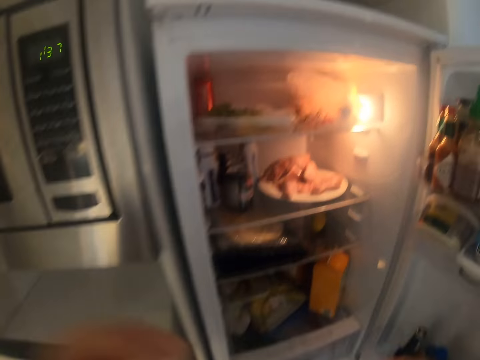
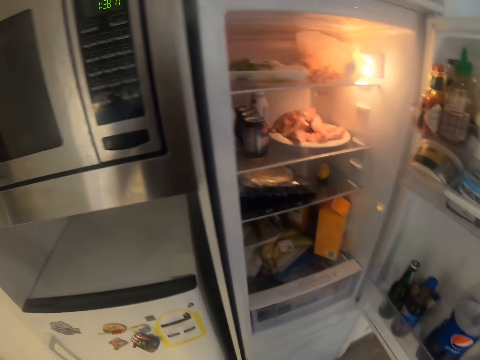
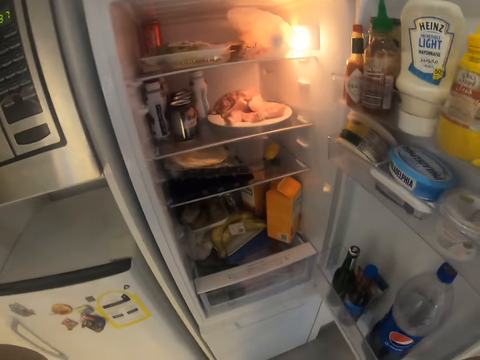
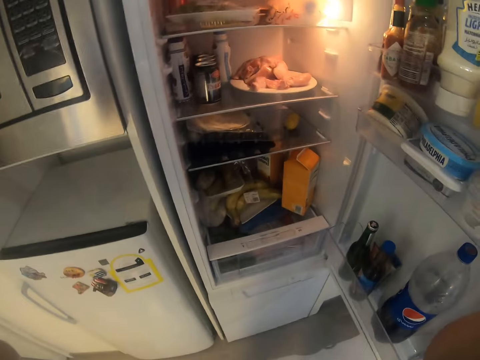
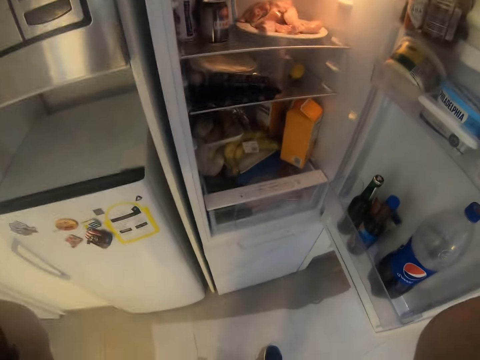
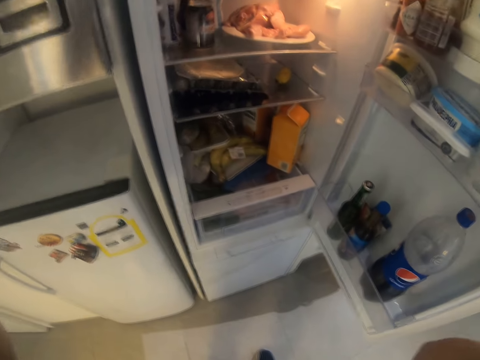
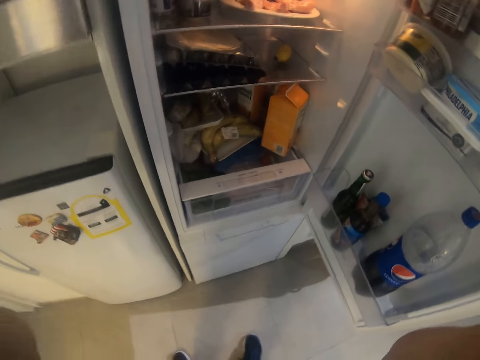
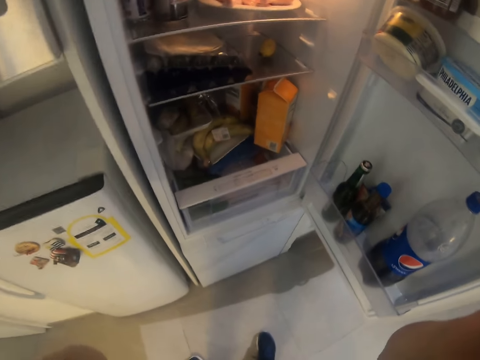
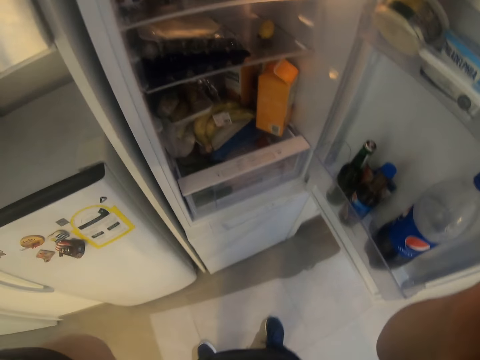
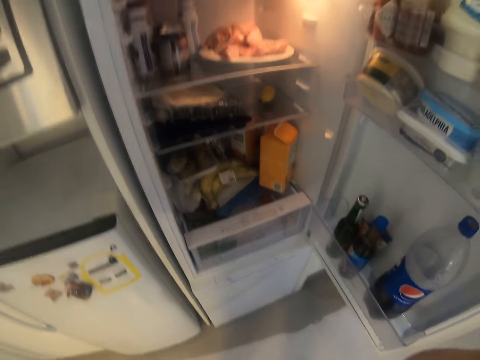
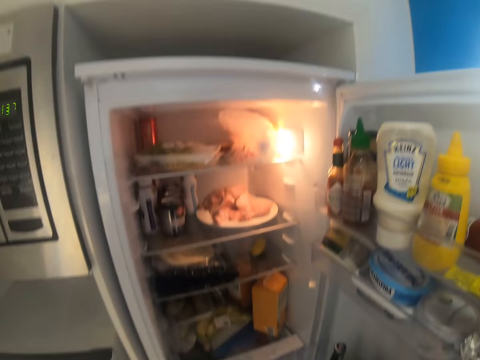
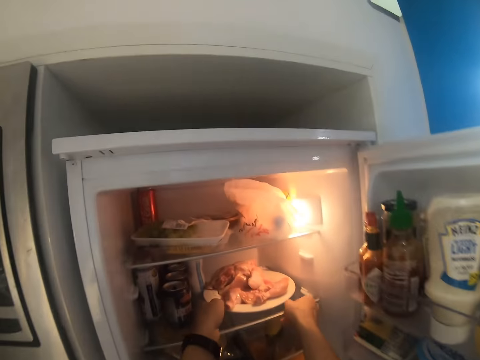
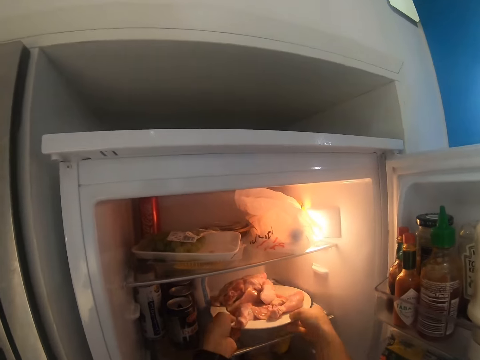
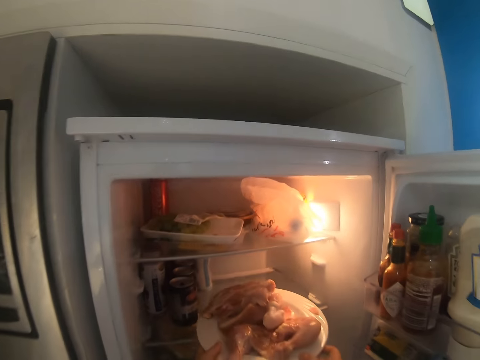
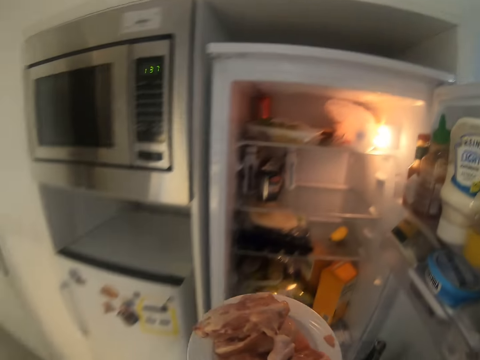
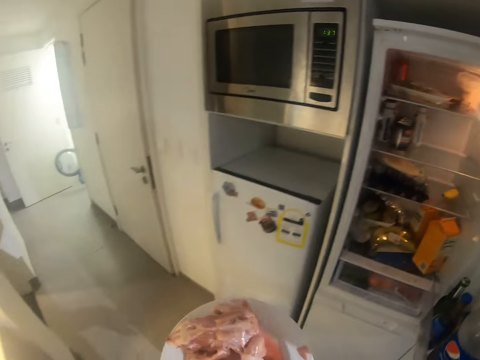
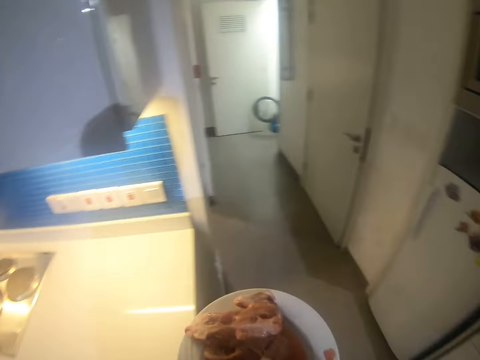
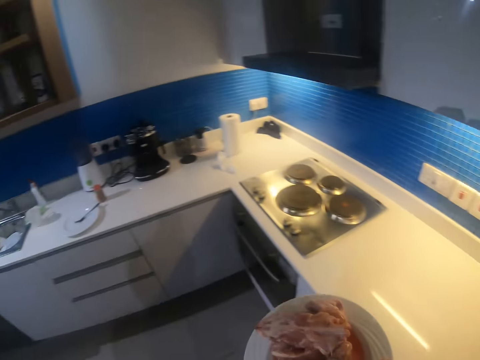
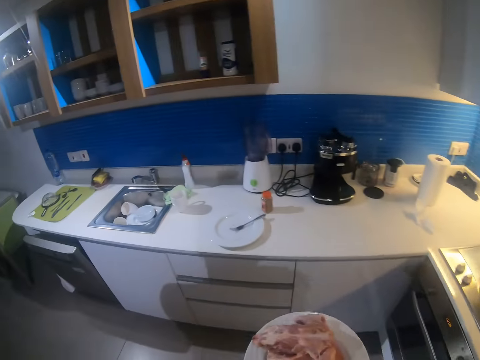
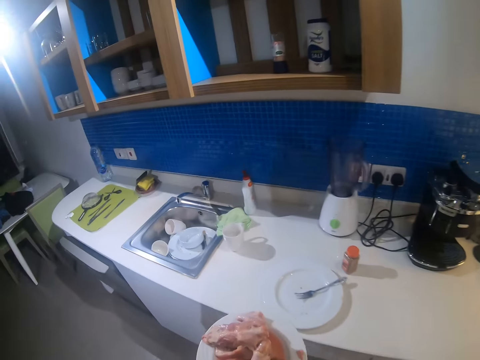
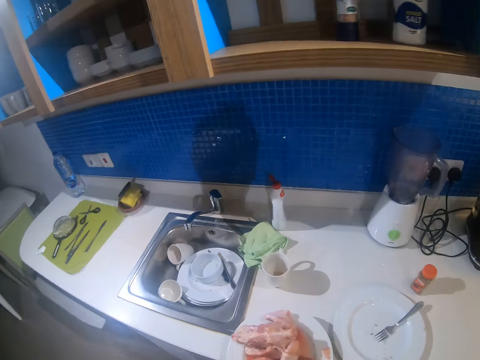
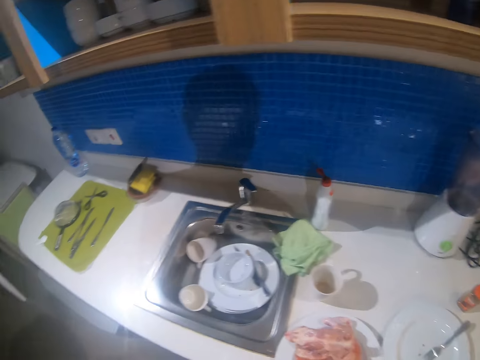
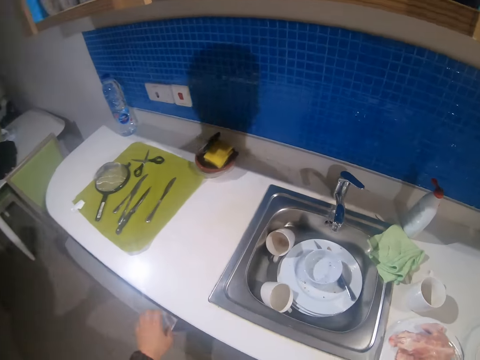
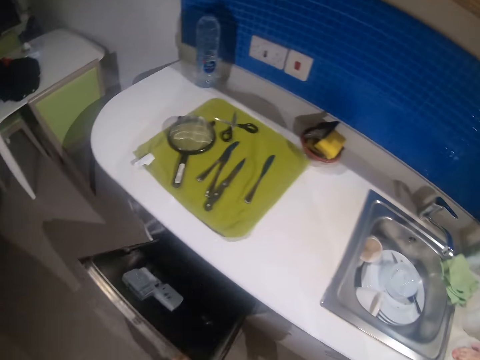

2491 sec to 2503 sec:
The camera wearer picks up a plate of chicken from the fridge. They place the plate of chicken on the kitchen counter.

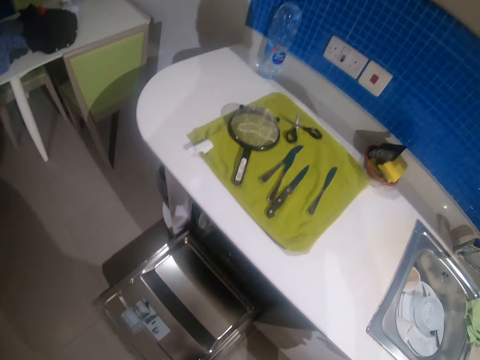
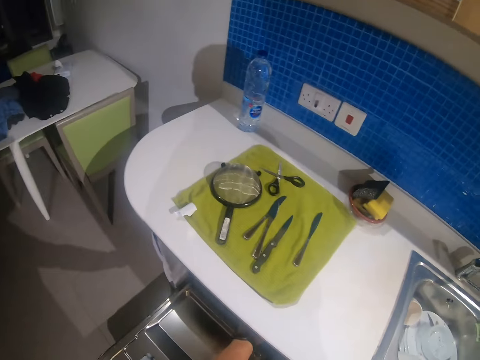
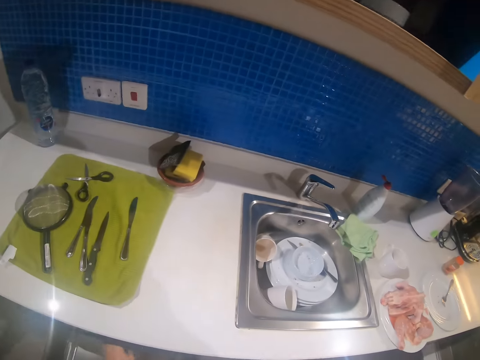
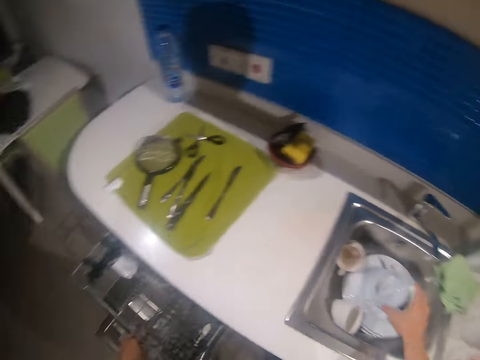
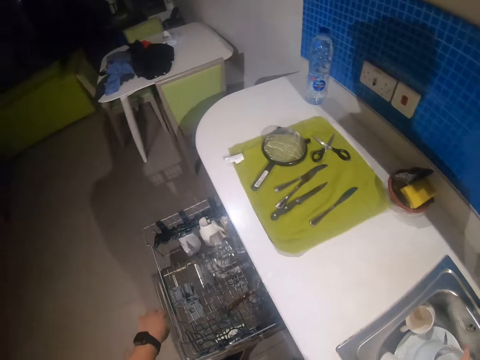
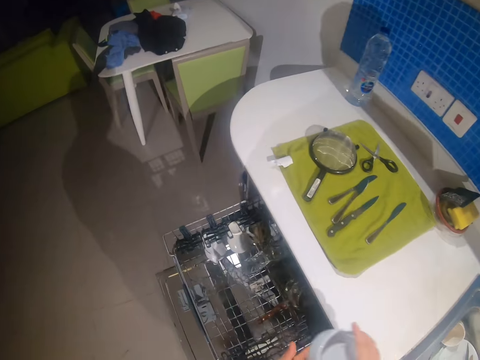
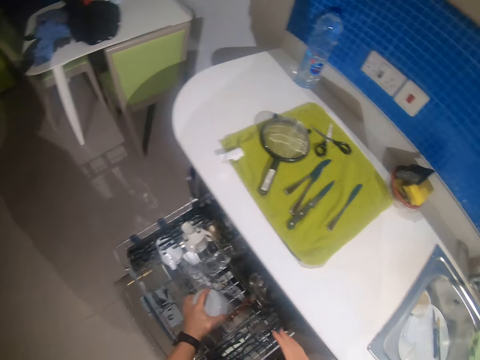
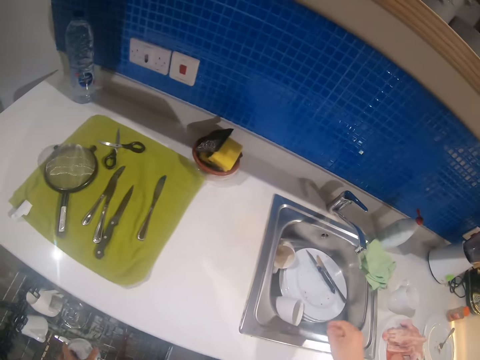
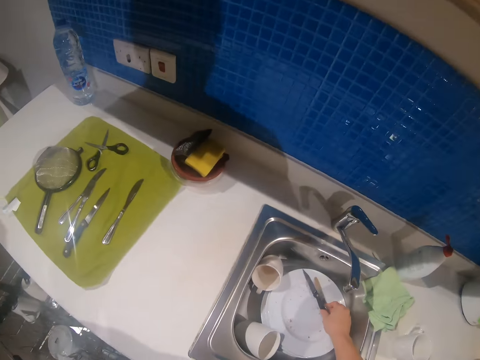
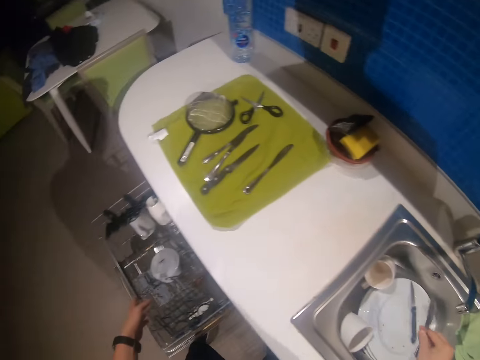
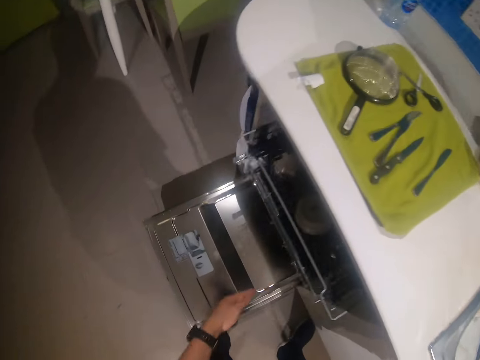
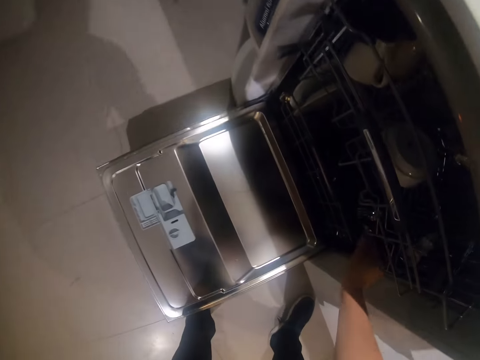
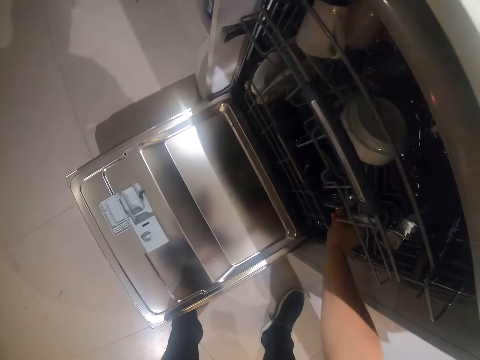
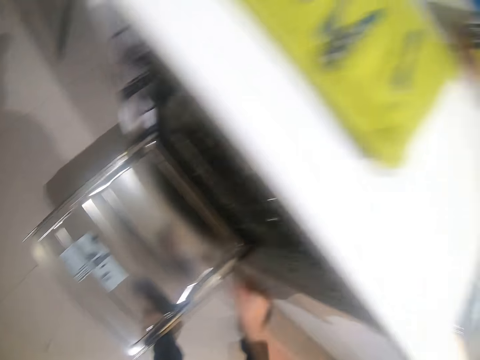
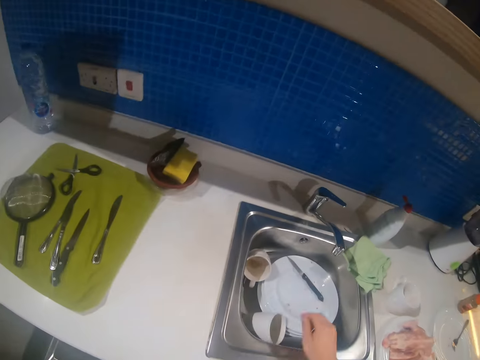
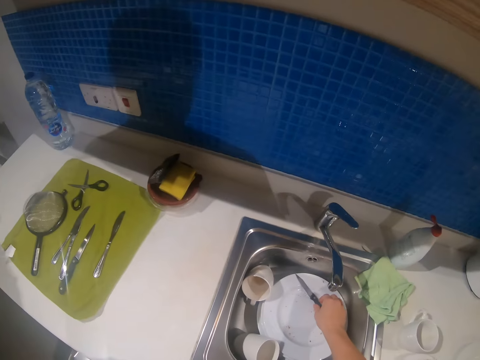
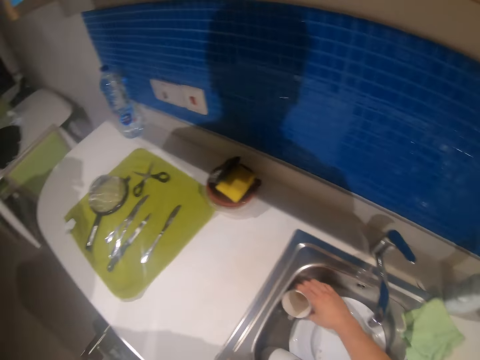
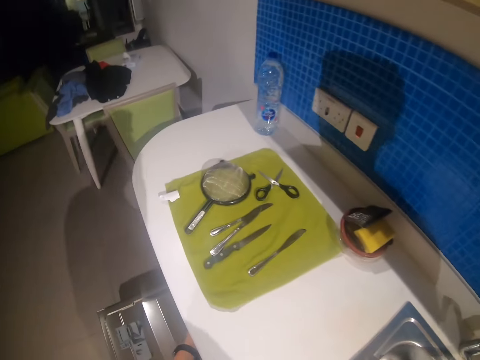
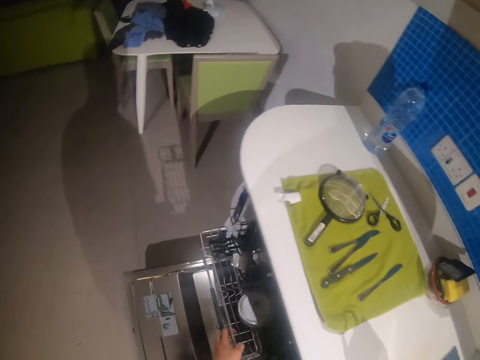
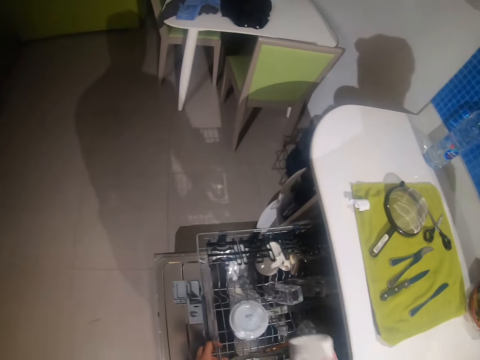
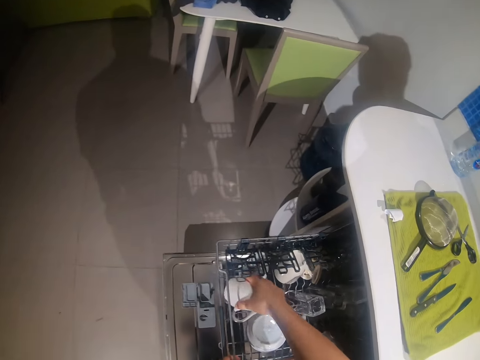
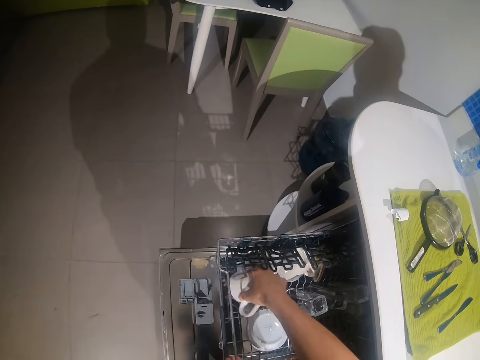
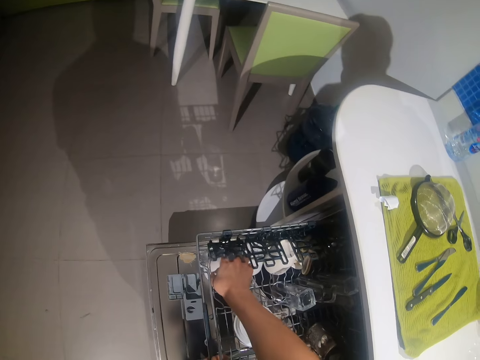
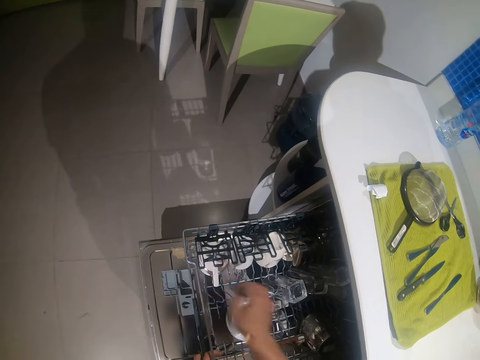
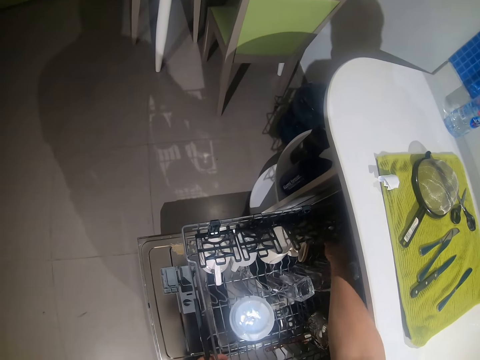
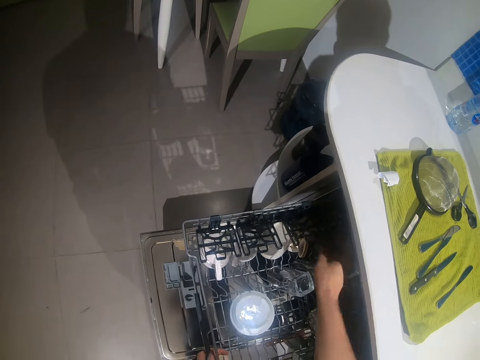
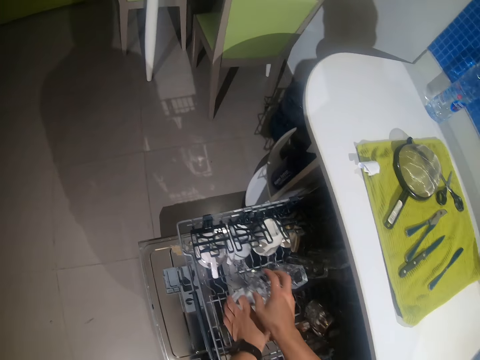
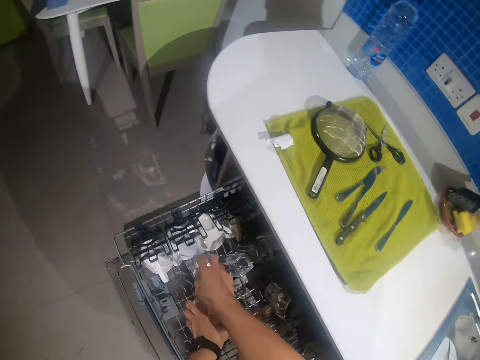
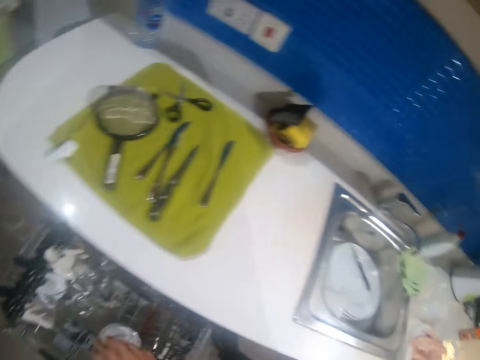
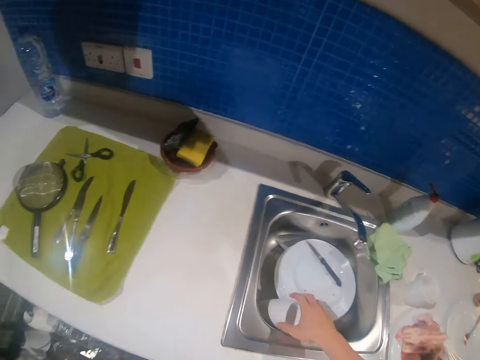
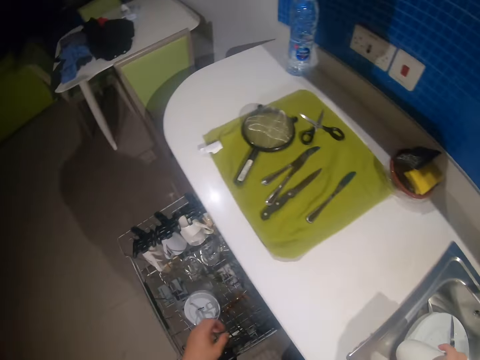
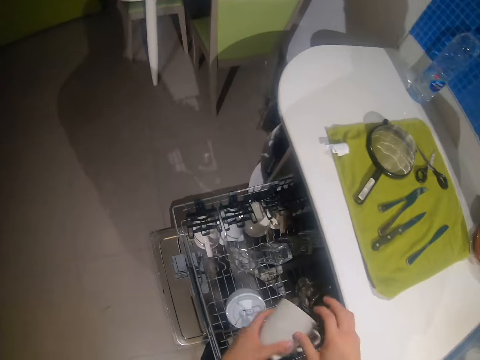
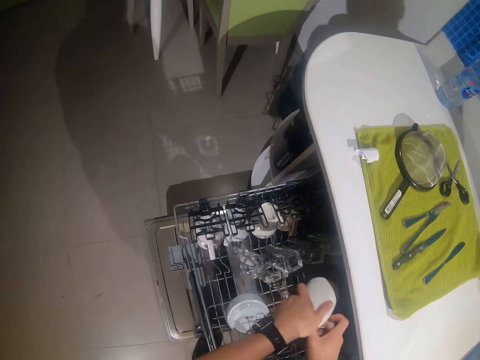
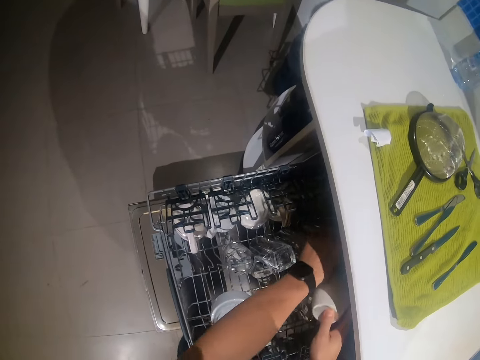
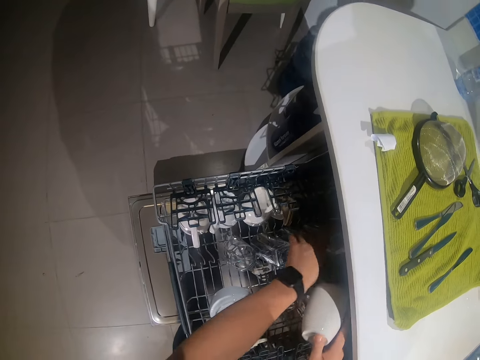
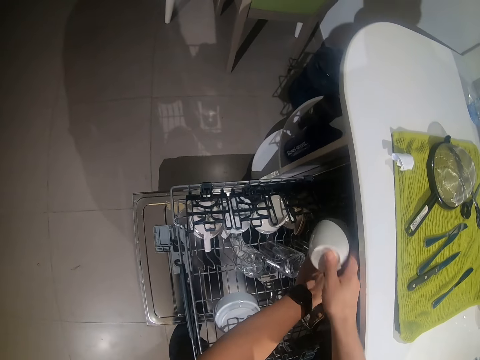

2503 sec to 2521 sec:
The camera wearer opens the dishwasher and pulls the tray. They take up a bowl from the sink. They place the bowl on the tray inside the dishwasher. They take up the cutlery from the sink. They push in the top drawer of the dishwasher. They place the cutlery inside the washer. They take up the cup from the sink. They pull out the drawer. They place the cup inside the drawer. They arrange the cups inside the drawer. They take up a cup from the sink and move the cup. They place the cup in the drawer.
